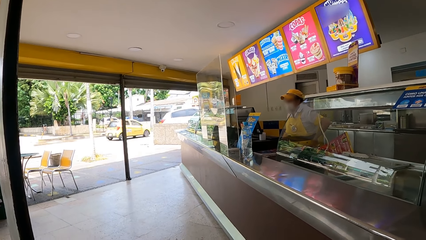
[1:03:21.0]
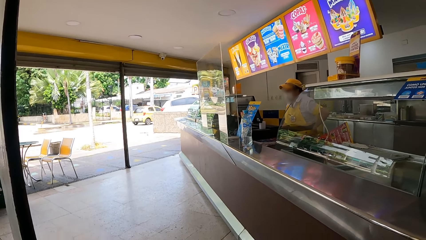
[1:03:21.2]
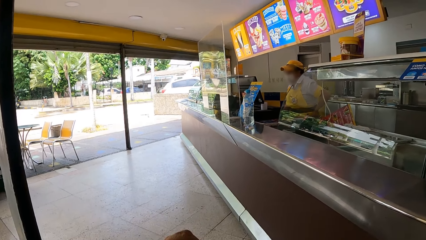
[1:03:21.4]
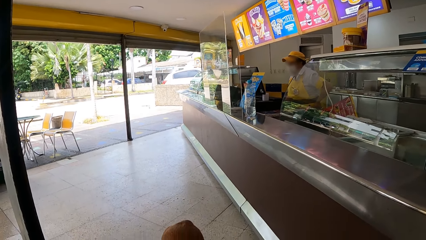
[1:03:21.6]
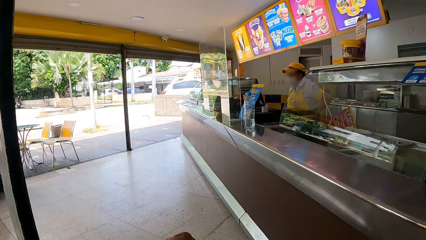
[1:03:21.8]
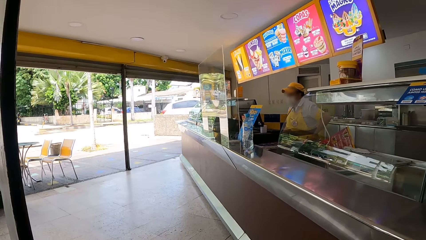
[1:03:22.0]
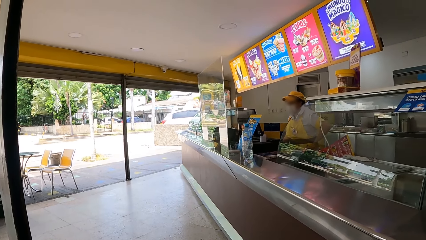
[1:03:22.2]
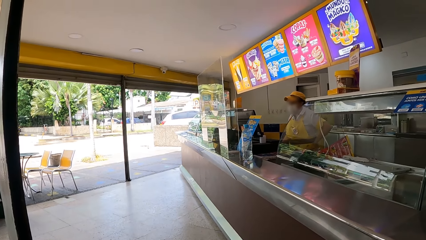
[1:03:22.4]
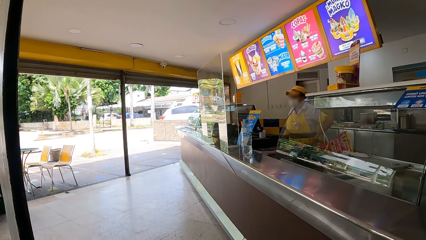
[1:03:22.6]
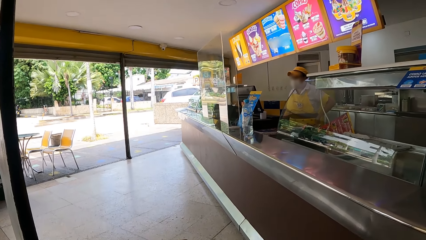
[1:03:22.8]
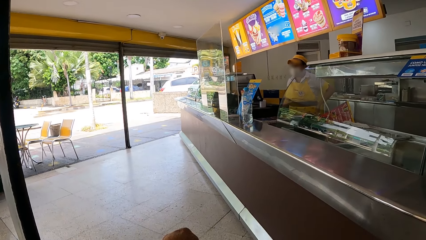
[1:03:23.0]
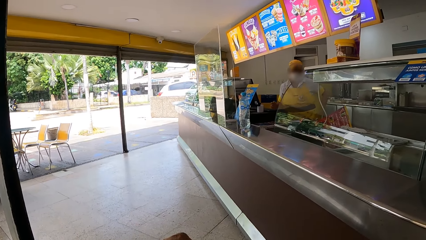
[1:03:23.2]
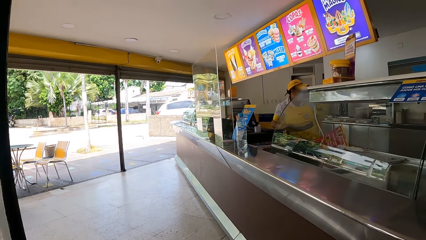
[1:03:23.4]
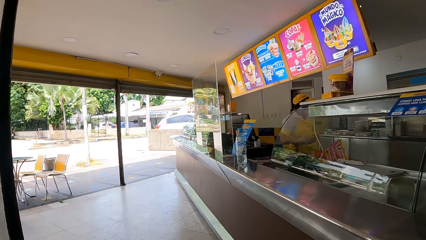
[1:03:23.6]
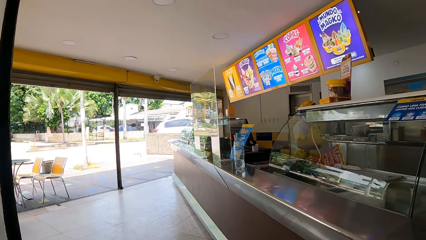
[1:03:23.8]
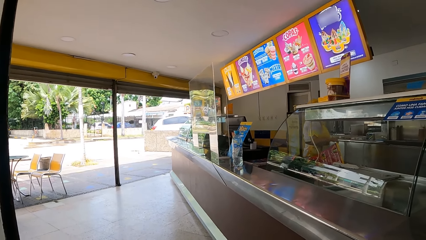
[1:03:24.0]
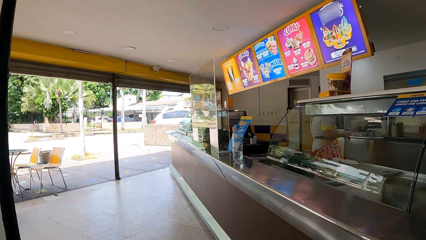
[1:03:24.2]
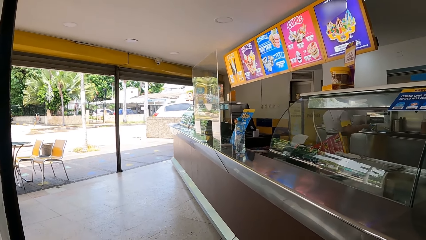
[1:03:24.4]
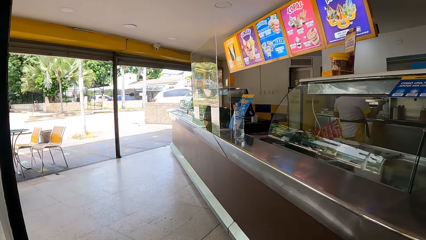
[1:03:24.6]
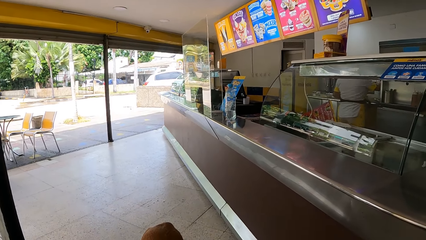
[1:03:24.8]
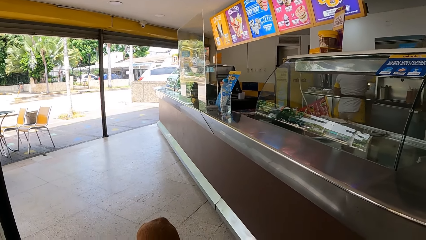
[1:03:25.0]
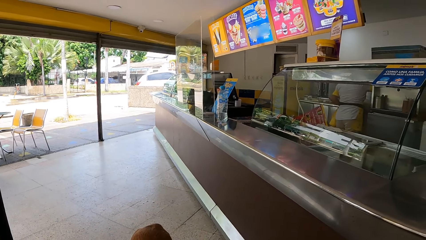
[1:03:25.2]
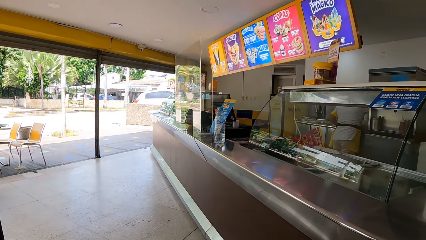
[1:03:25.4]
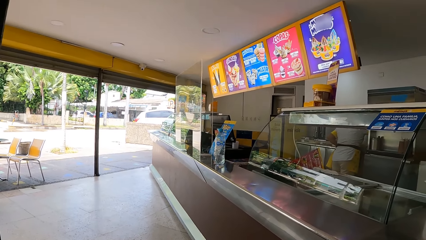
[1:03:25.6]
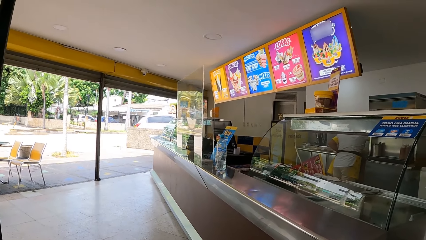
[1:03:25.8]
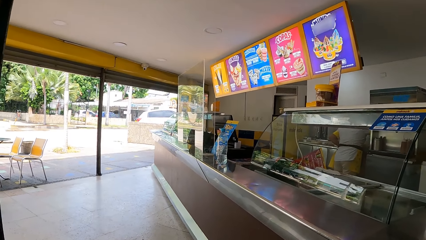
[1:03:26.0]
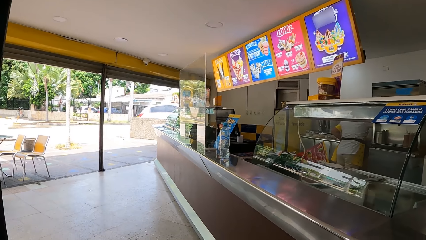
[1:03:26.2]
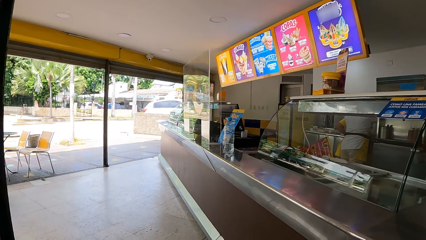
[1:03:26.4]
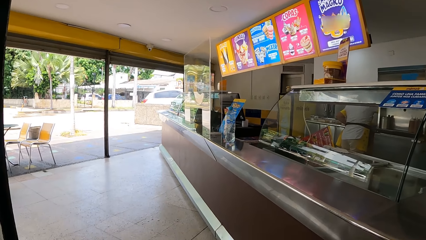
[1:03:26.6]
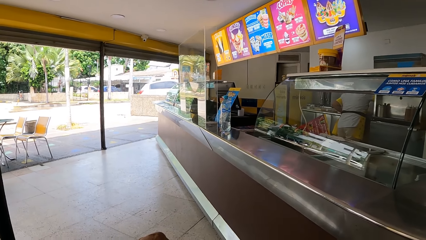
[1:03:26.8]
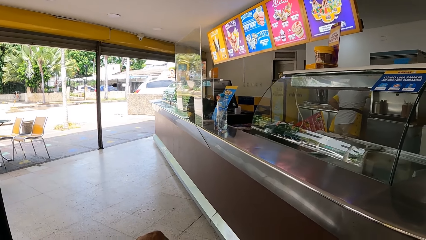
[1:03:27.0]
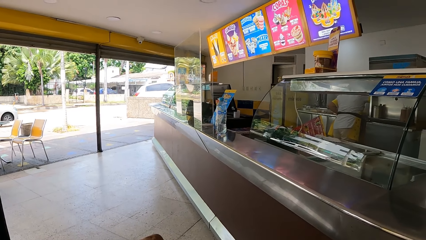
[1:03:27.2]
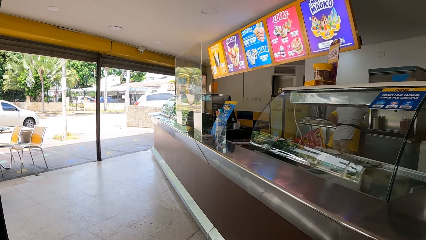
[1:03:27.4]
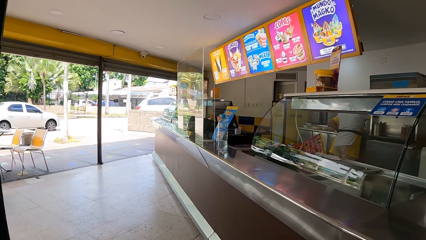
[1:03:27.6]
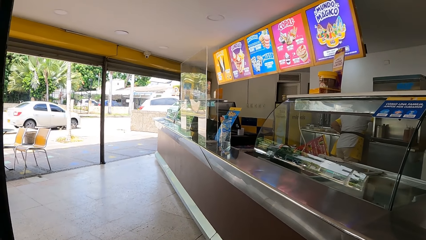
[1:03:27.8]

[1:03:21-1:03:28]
The camera wearer holds a dog leash in the hands.

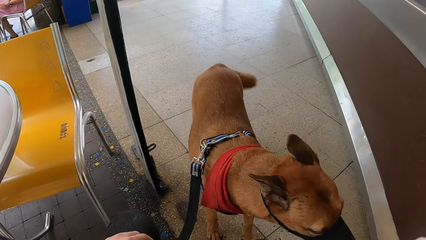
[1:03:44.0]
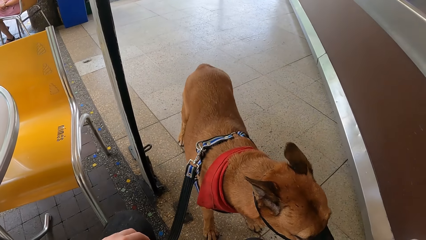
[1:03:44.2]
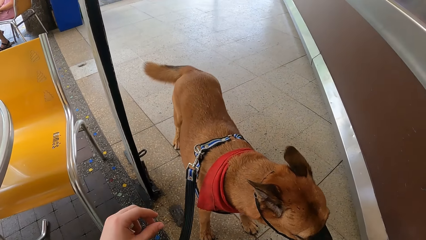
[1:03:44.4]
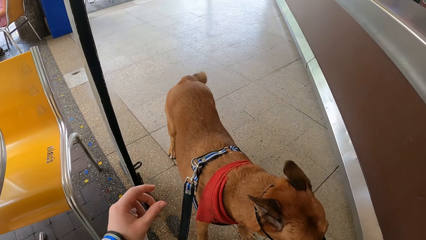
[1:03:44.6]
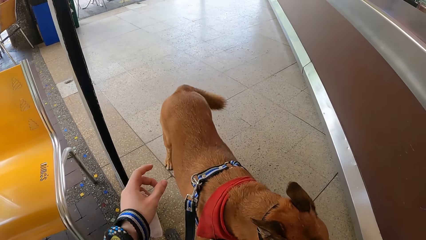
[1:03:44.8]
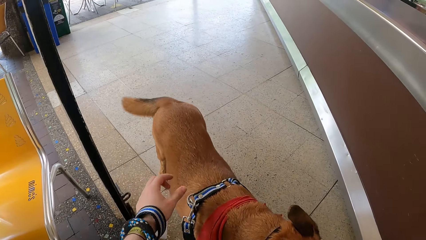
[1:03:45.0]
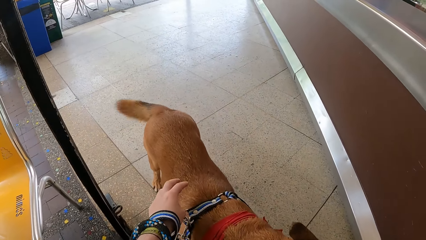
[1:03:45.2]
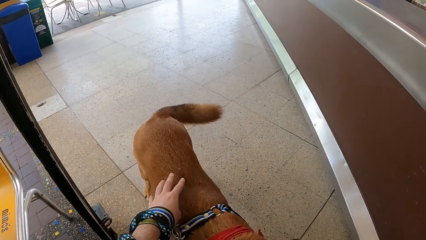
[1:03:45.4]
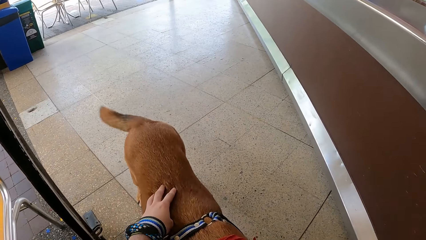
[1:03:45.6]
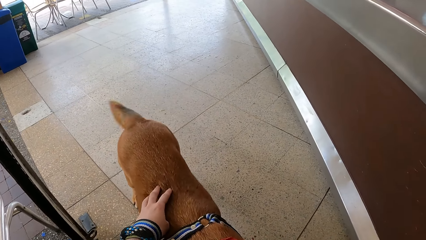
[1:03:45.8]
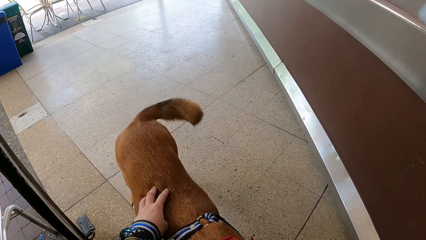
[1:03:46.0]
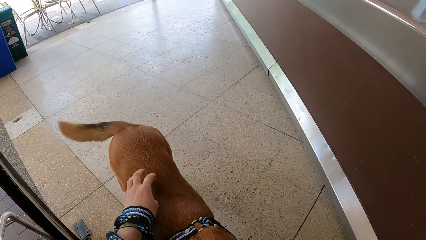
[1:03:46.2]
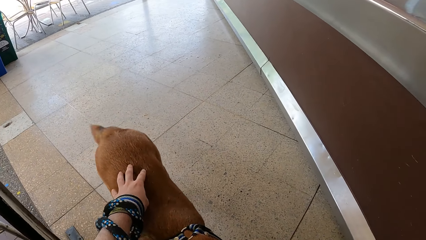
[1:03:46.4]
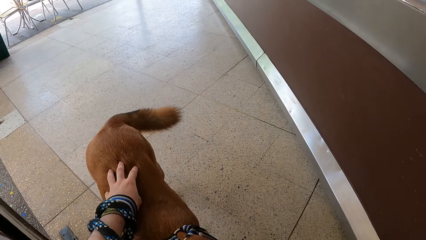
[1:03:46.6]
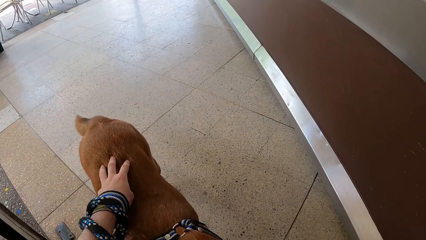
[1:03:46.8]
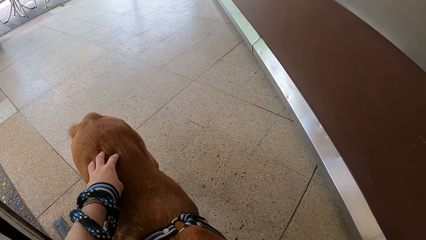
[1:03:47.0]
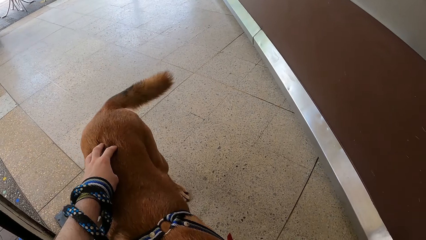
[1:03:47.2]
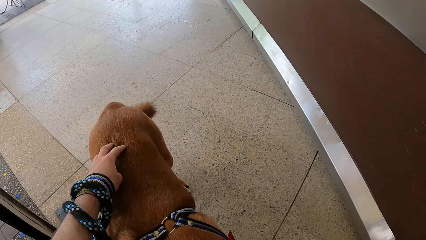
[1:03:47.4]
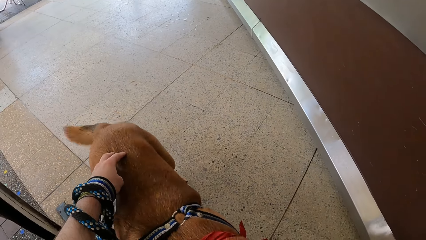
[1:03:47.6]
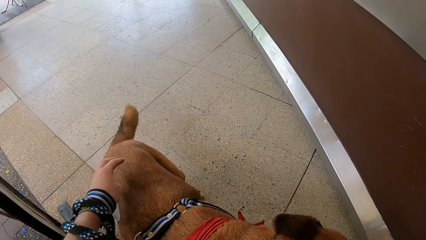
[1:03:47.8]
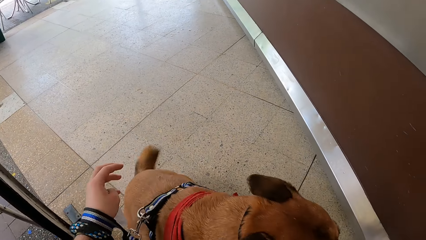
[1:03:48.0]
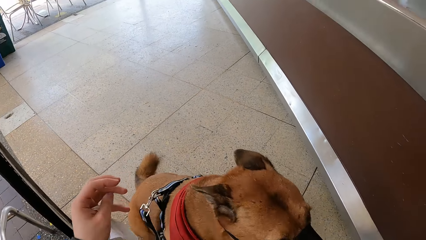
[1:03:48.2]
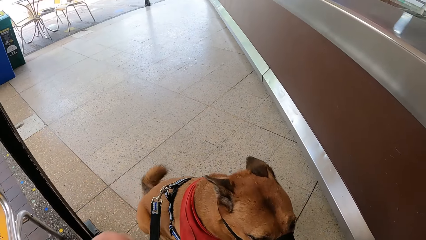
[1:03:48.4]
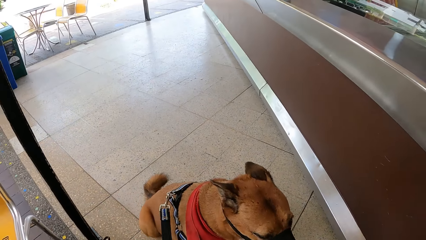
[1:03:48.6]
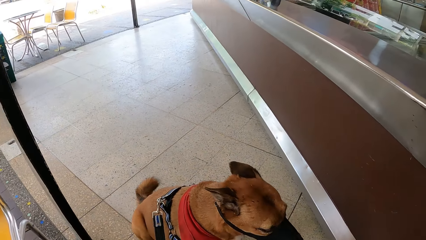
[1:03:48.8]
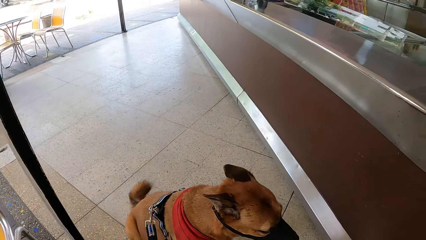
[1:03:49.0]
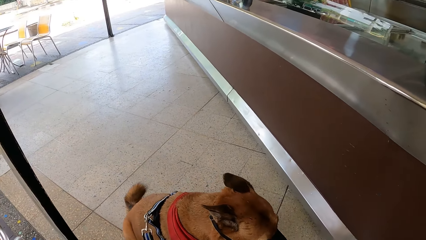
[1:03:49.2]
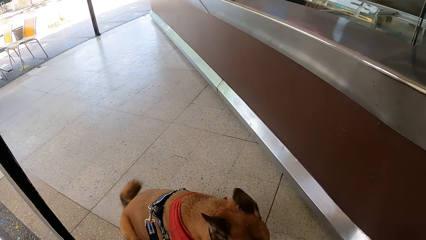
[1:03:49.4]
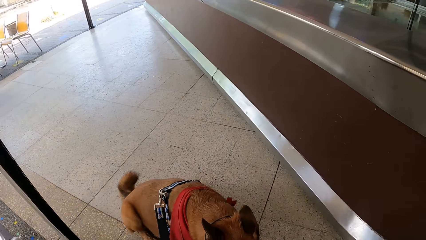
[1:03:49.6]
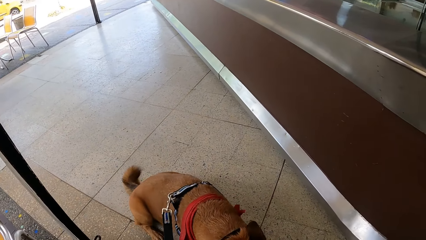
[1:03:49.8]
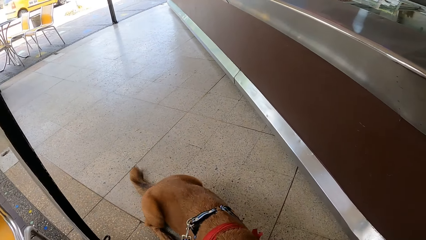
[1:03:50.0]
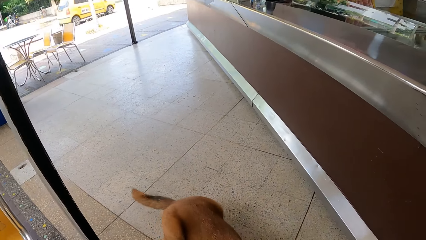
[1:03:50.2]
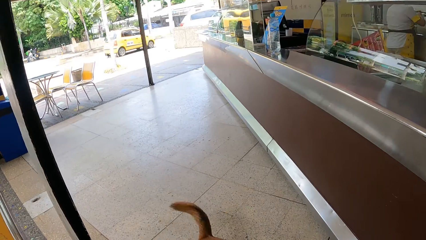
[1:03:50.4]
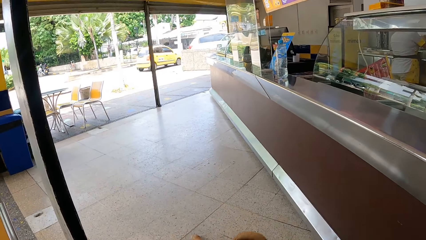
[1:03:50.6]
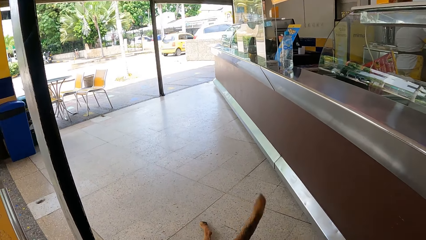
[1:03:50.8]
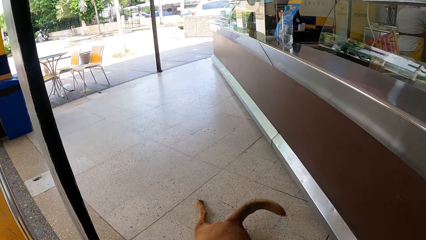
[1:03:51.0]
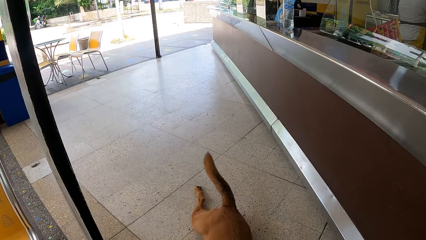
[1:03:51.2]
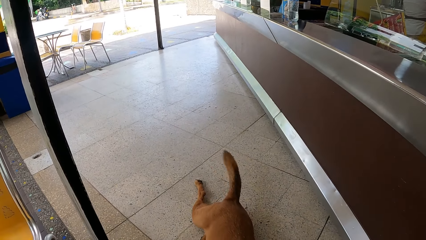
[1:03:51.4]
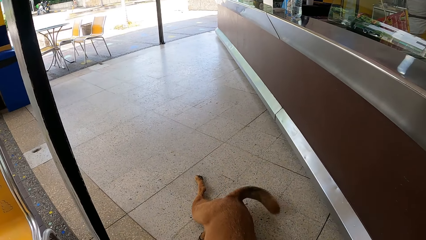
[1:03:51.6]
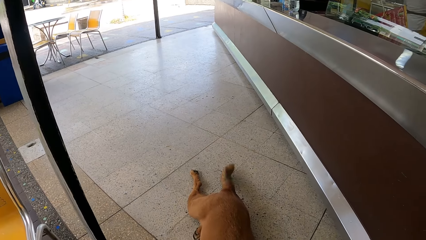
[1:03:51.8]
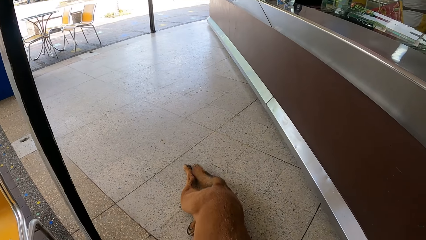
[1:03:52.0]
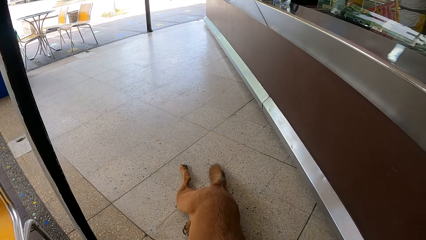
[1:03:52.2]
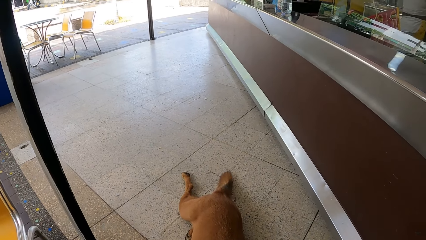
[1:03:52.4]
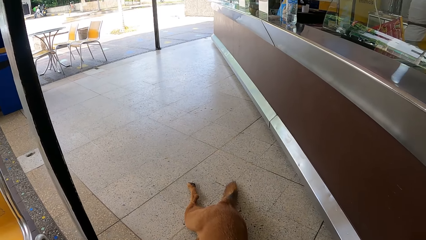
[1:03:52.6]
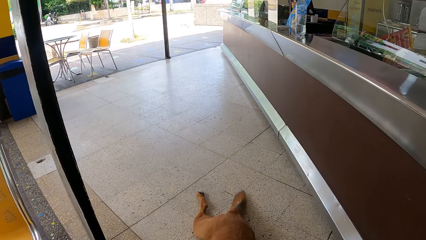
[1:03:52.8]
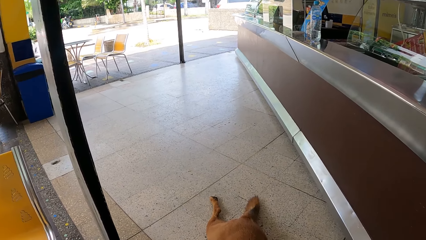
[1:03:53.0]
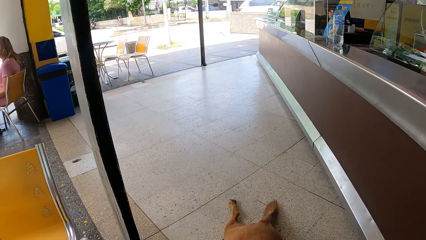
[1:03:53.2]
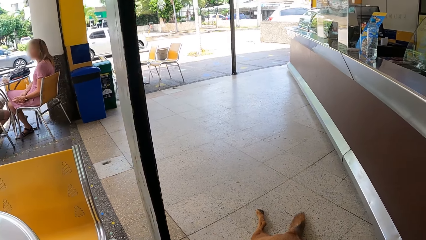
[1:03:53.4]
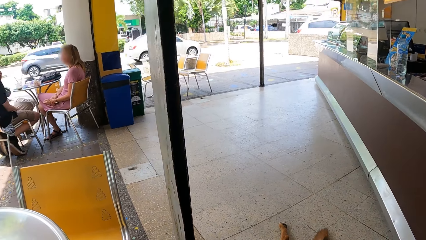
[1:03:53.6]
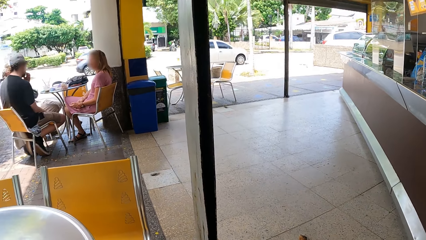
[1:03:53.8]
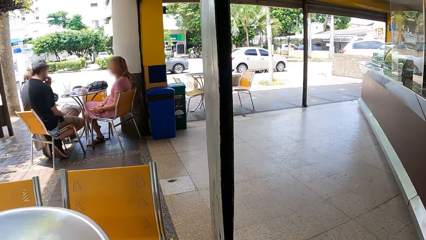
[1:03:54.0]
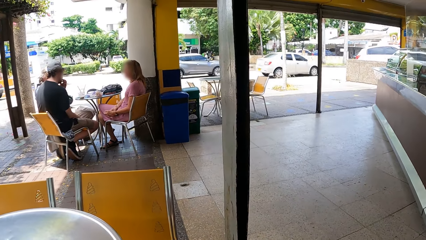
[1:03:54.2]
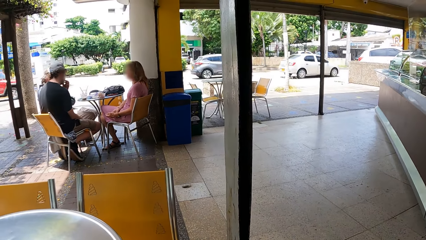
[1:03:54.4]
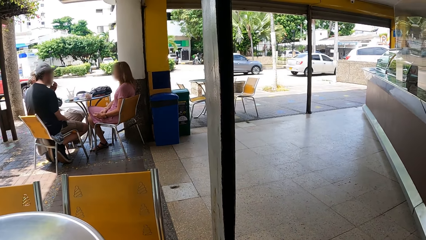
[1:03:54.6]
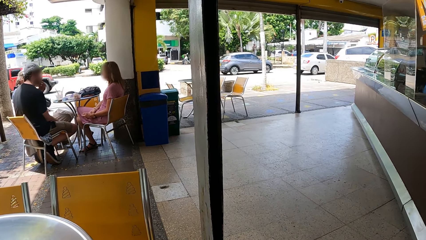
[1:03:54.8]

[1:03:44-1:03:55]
The camera wearer touches a dog with the left hand.
